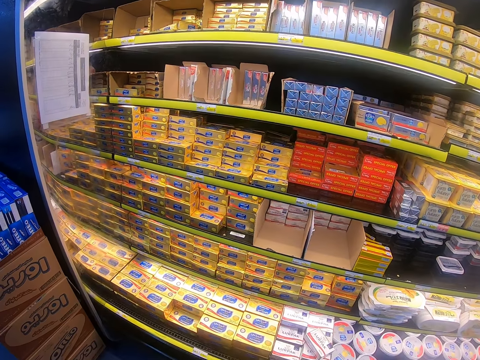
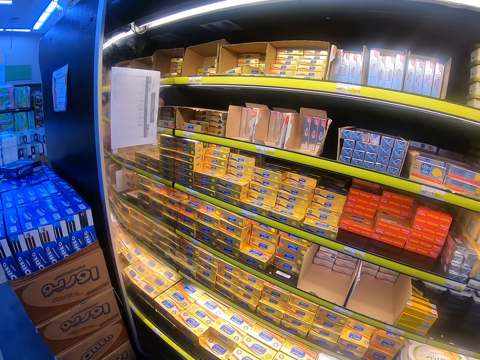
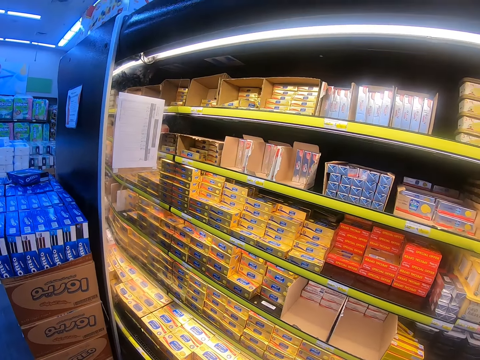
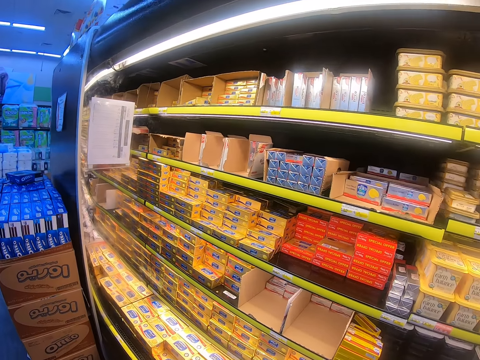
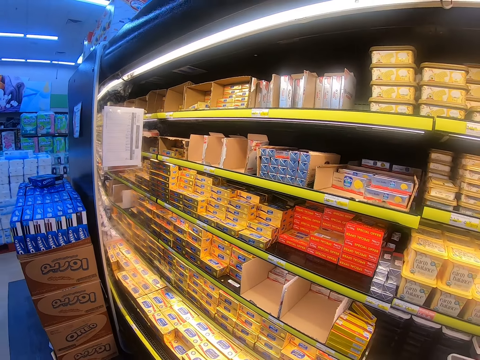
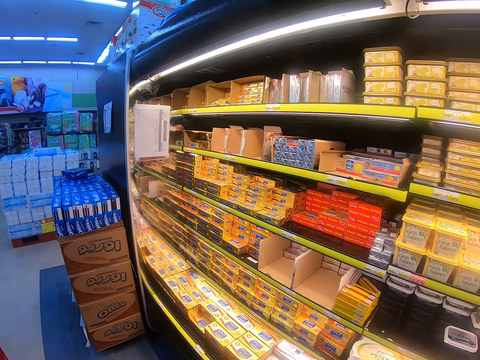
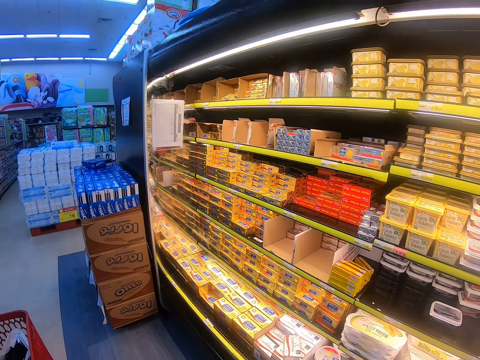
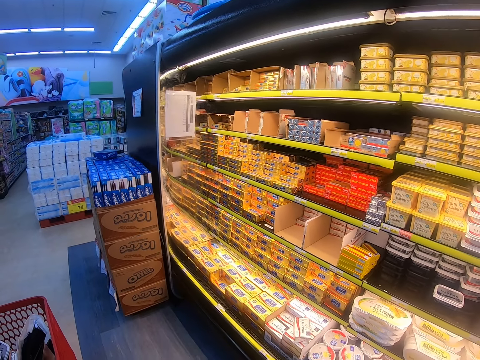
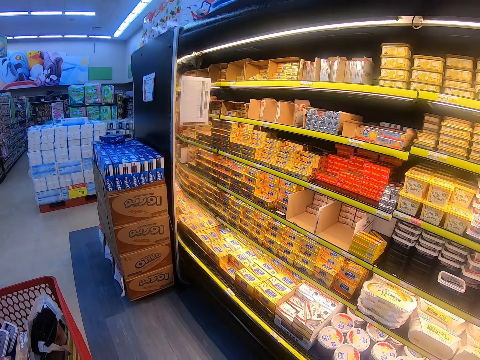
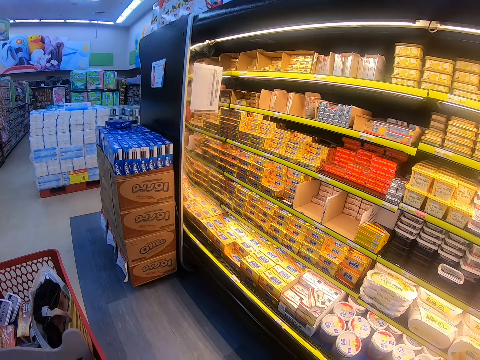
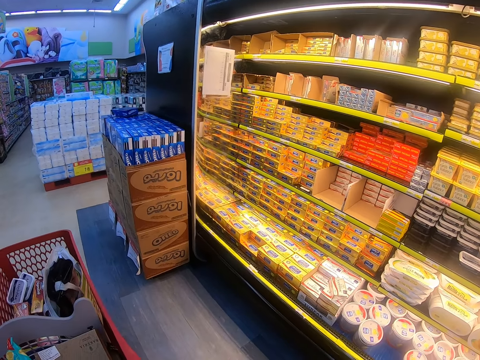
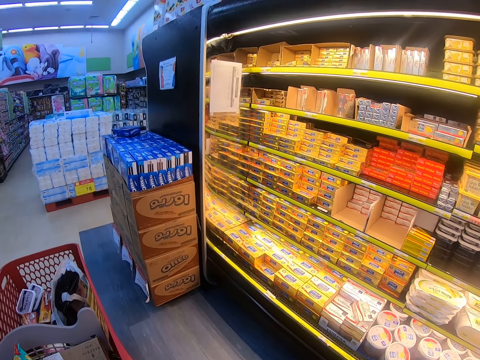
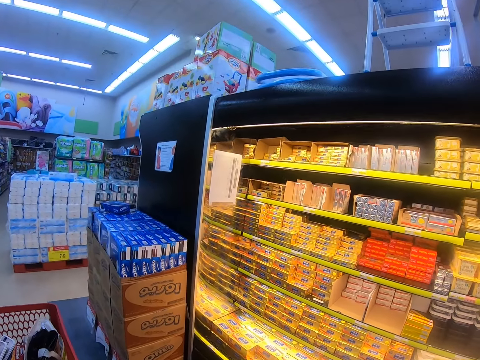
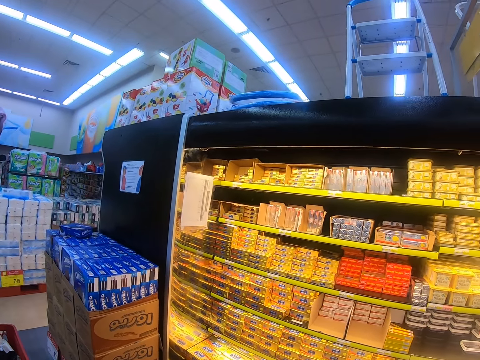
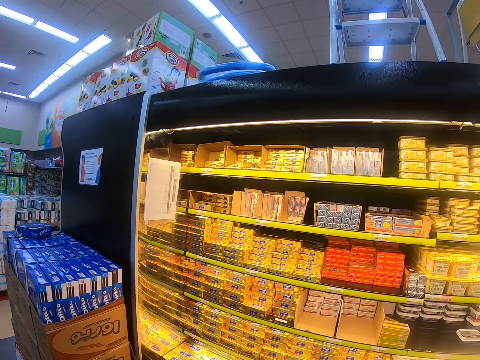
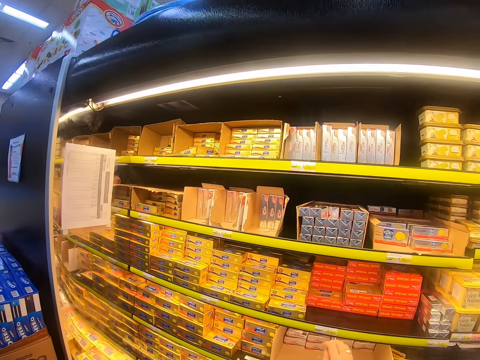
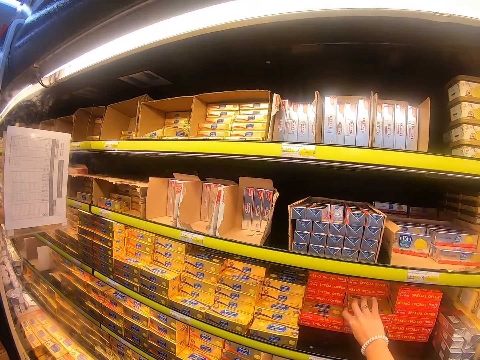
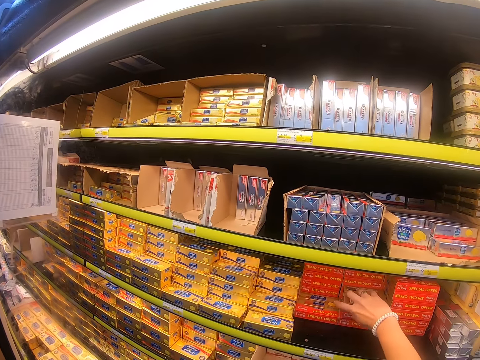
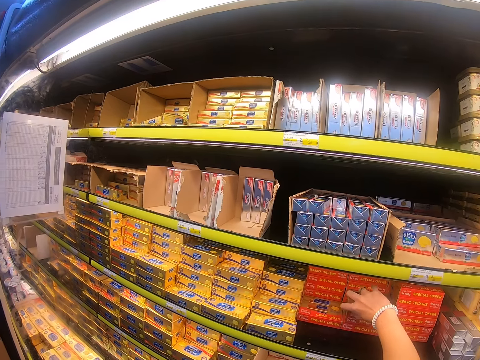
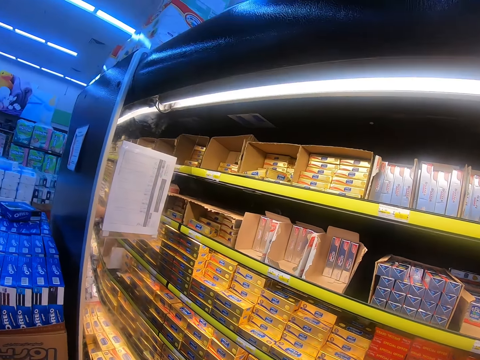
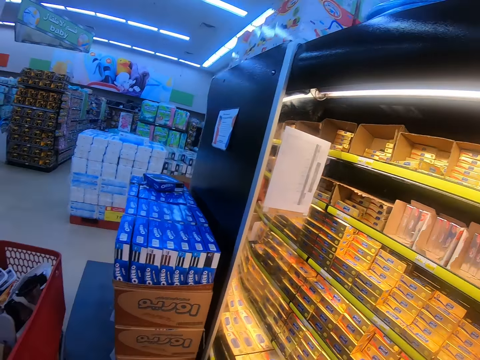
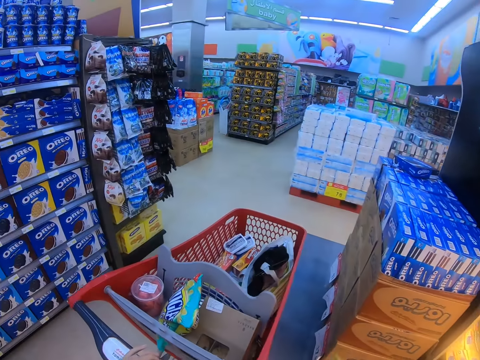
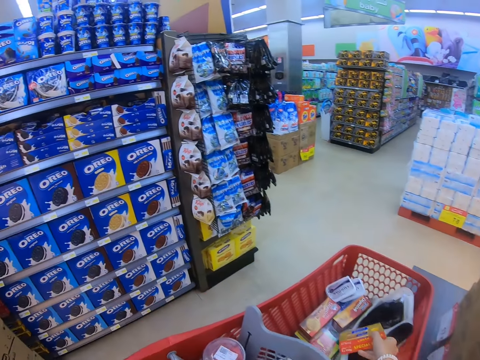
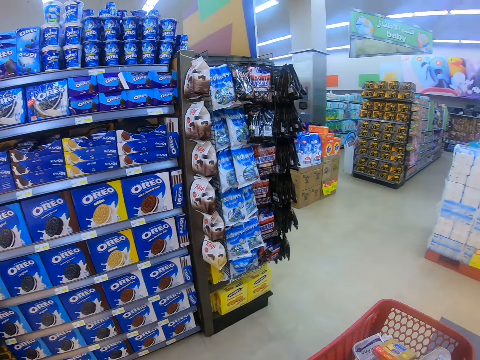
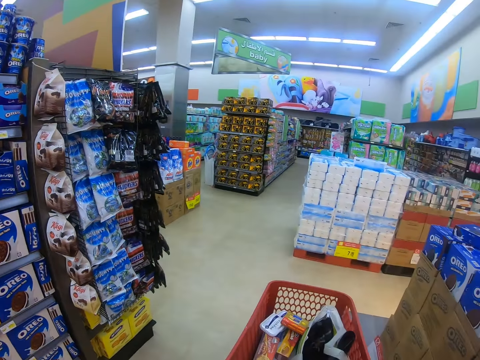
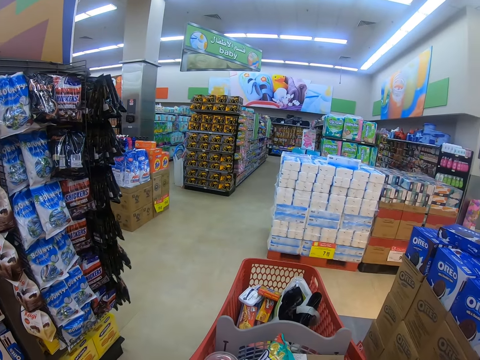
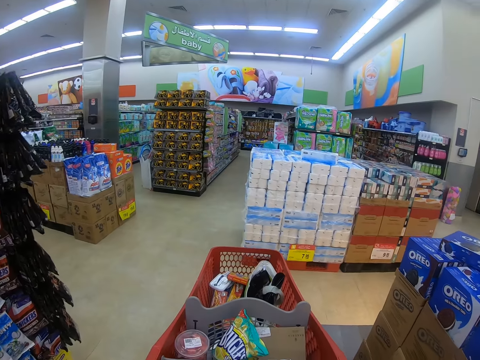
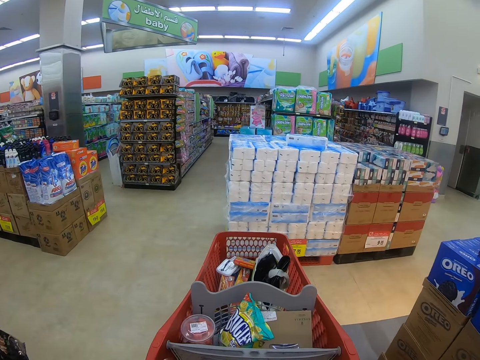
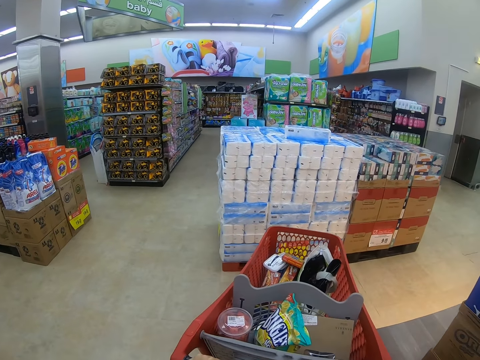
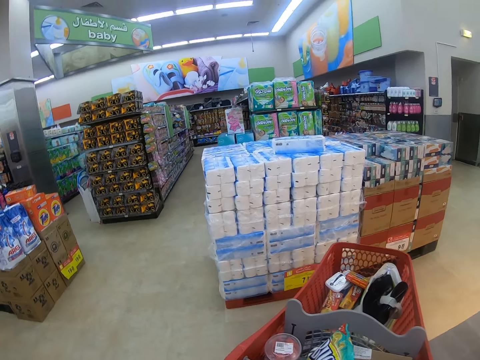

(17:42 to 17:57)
The camera wearer looks at the shelf. They push the trolley. They walk around the supermarket, look around the supermarket shelf and pull the trolley. They step forward. They look around the supermarket shelf. They pick up the packet from the supermarket shelf. They put the packet in the trolley. They push the trolley. They look around the supermarket shelf, walk around the supermarket and pull the trolley.

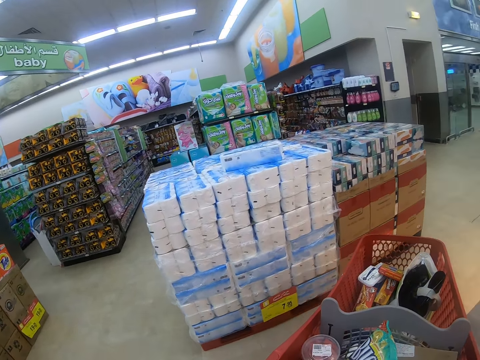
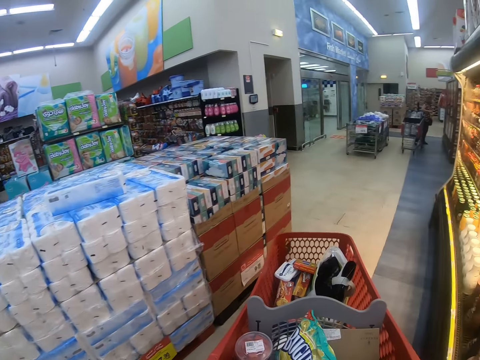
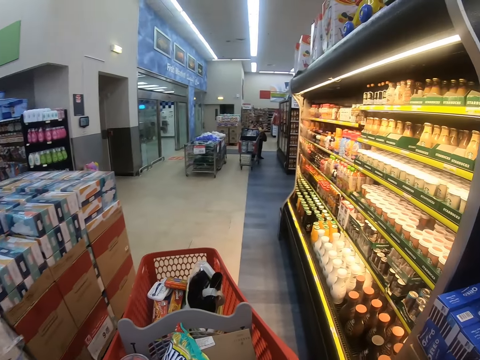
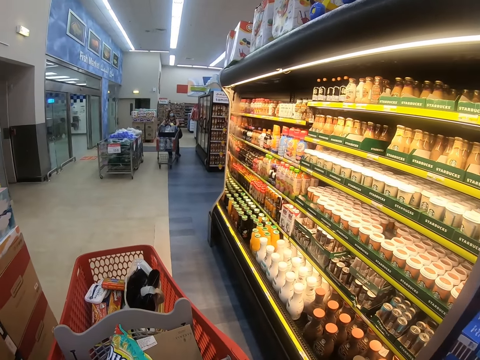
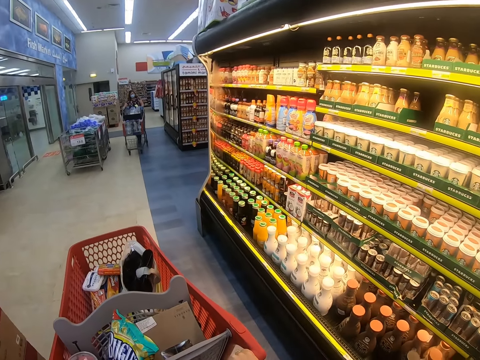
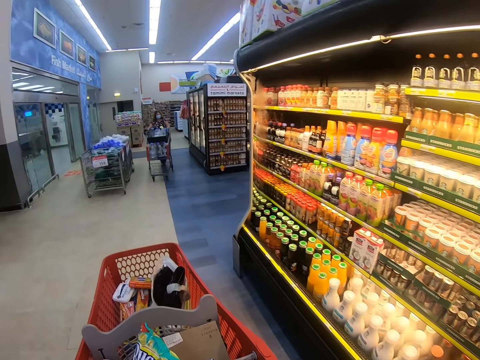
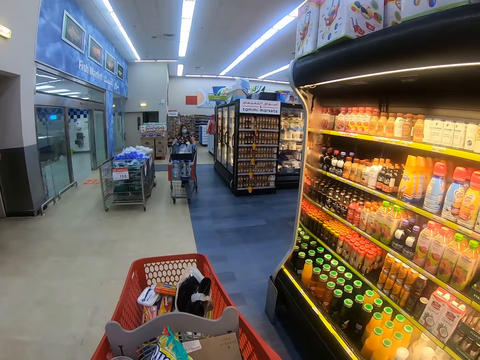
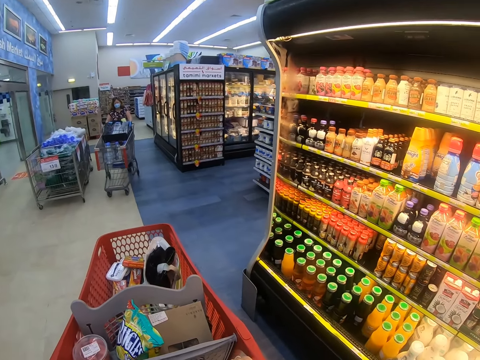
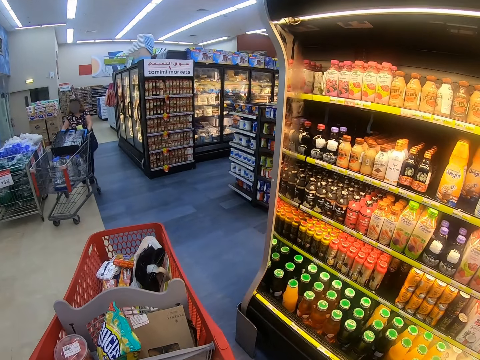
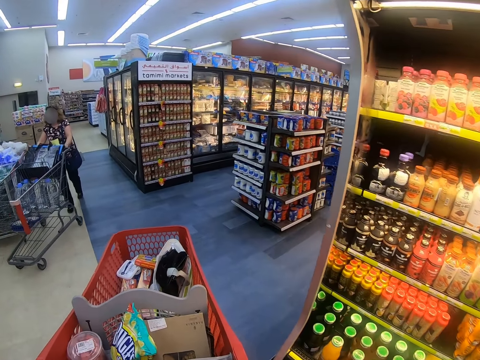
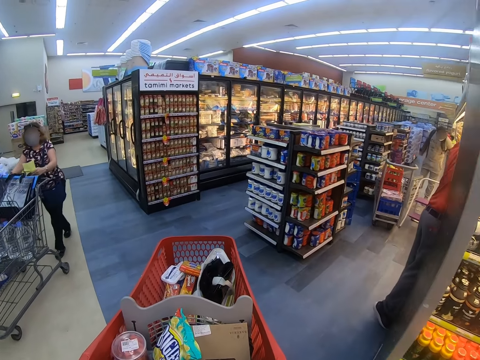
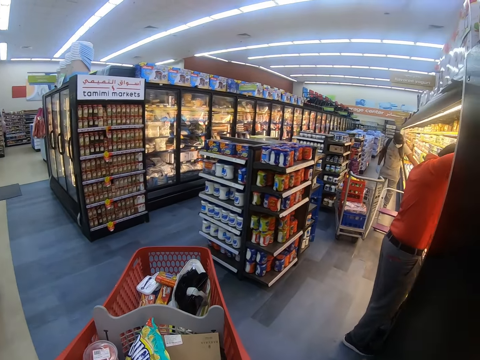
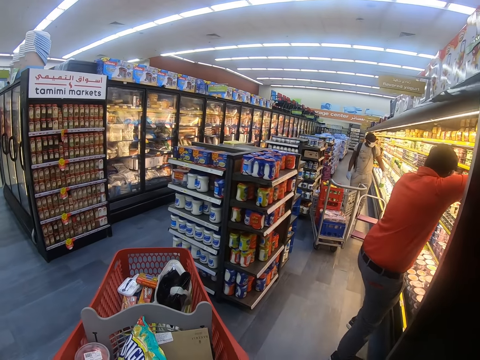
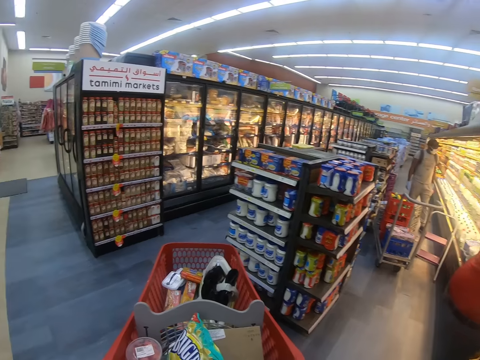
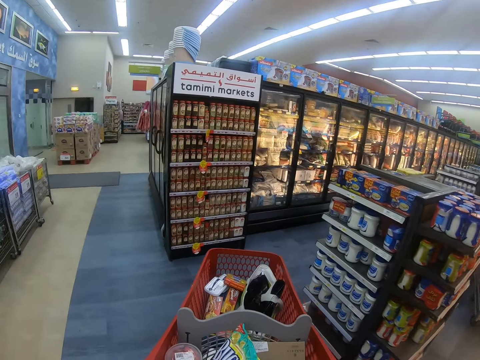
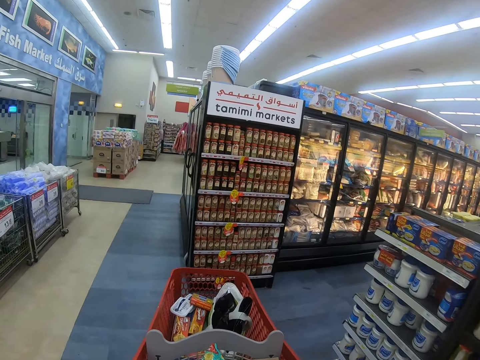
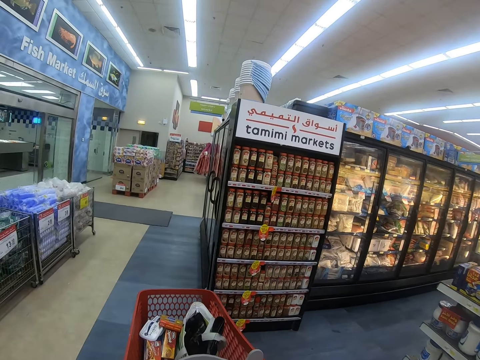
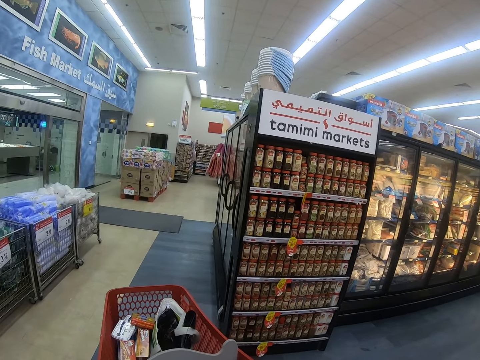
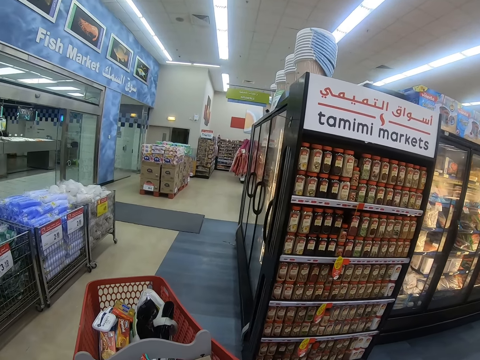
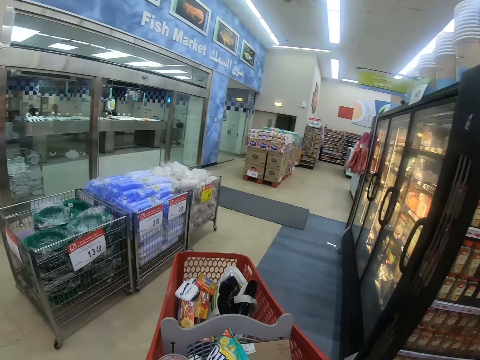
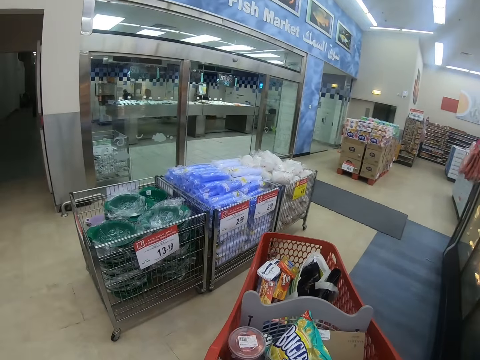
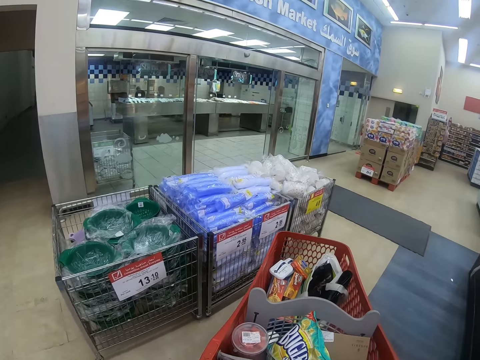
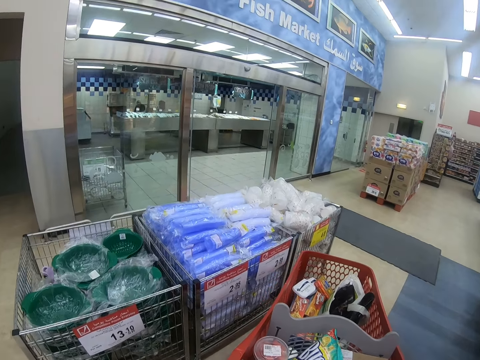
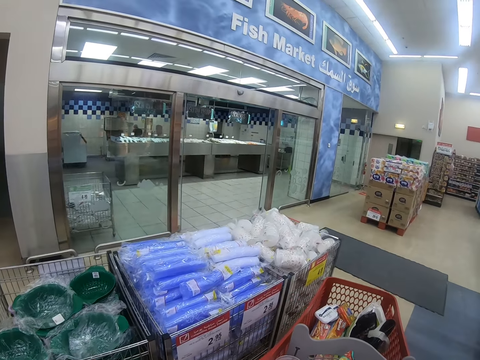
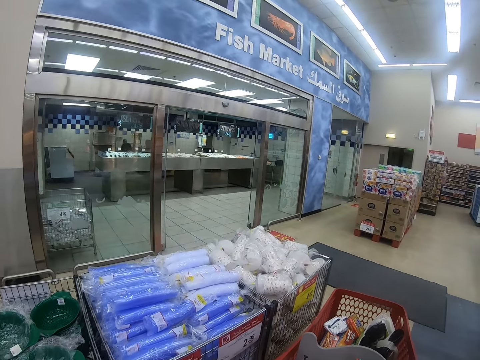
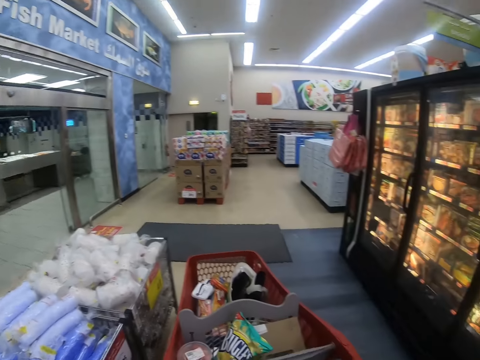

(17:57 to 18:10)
A lady pushes the trolley. The camera wearer pushes the trolley. A man appears. Another man appears. The camera wearer pushes the trolley.
